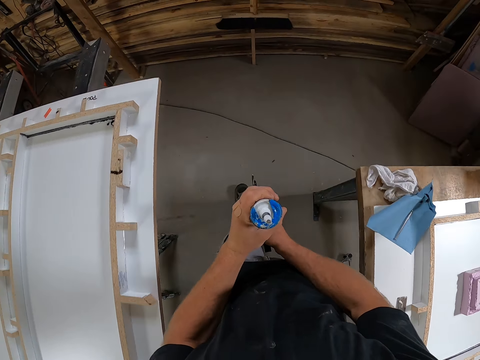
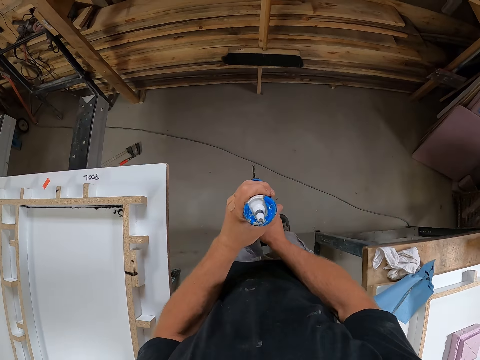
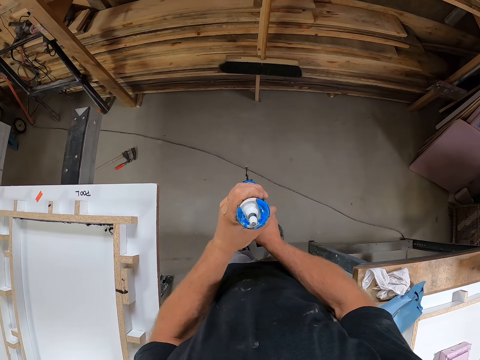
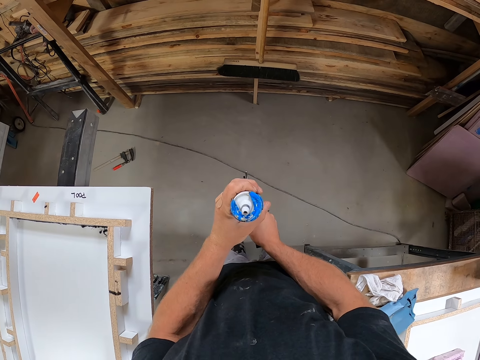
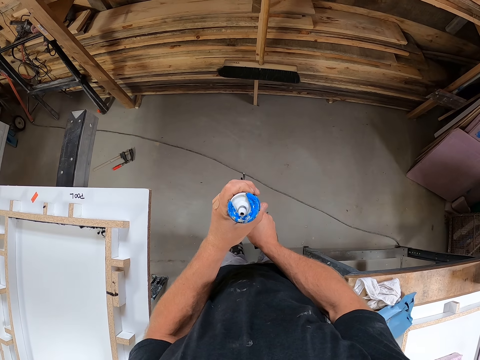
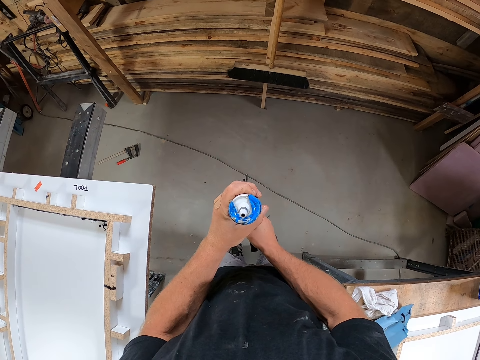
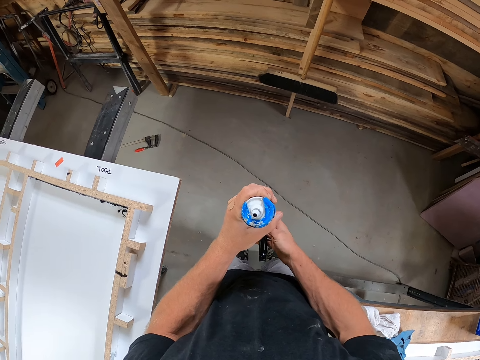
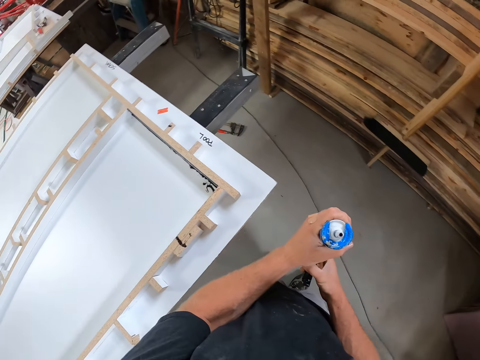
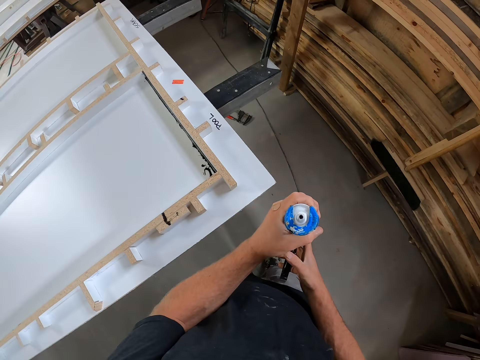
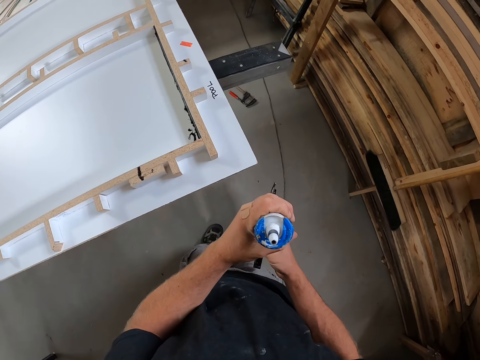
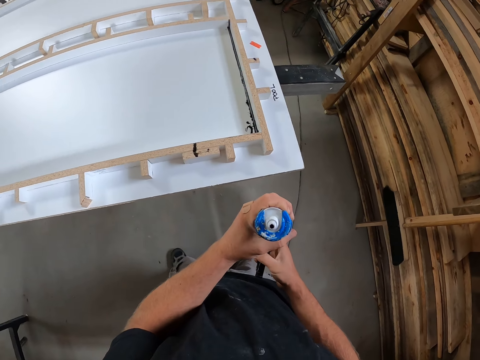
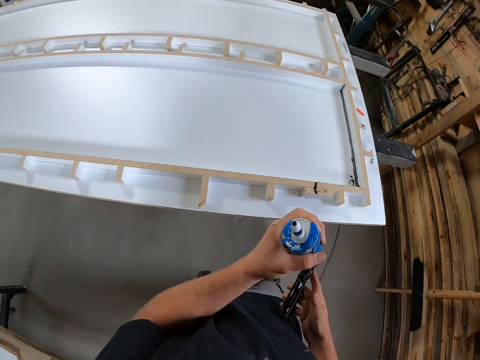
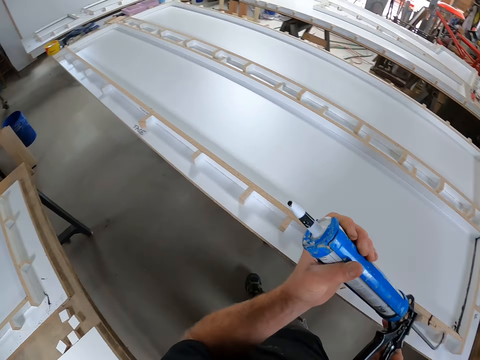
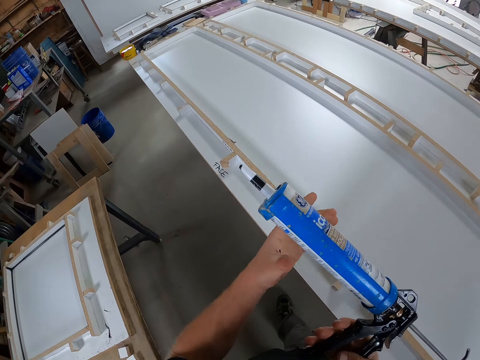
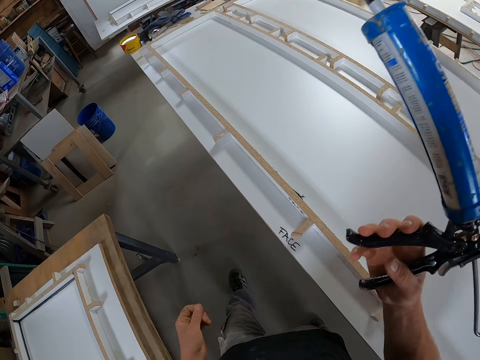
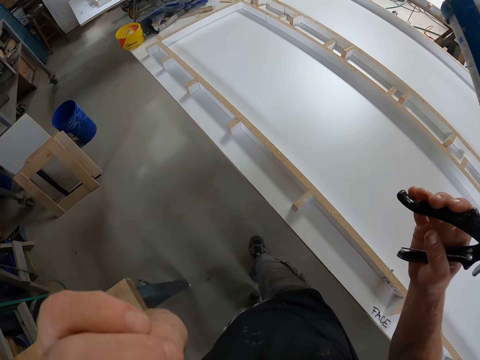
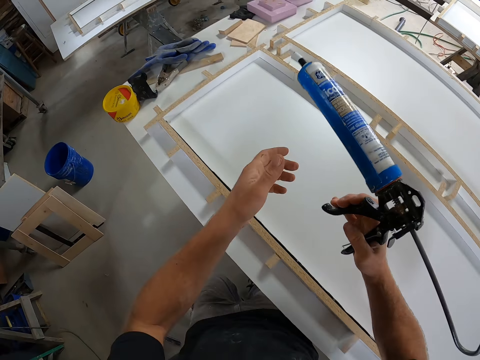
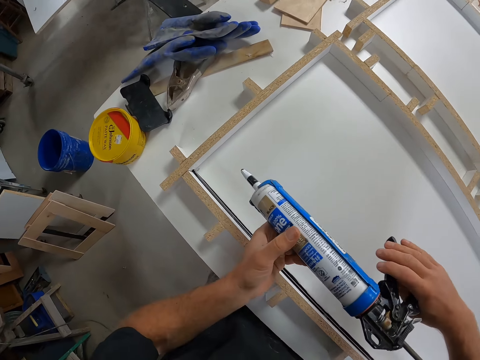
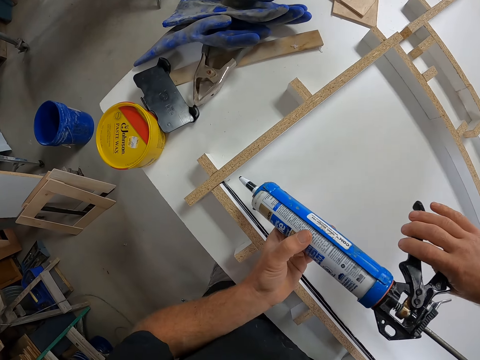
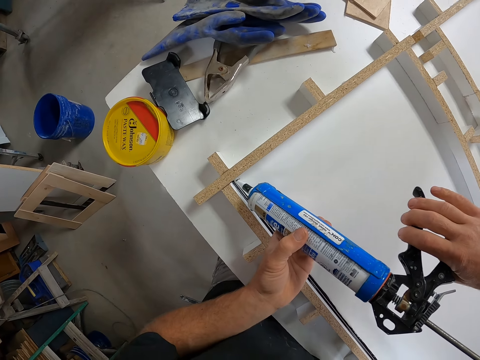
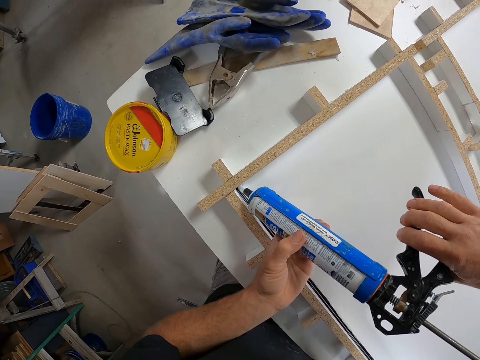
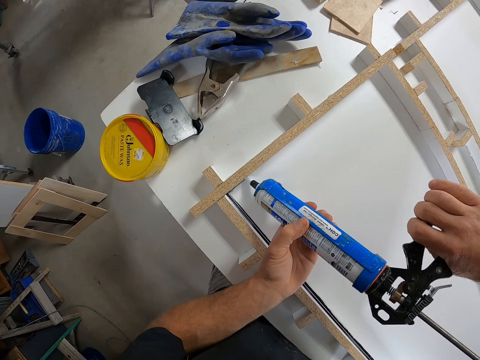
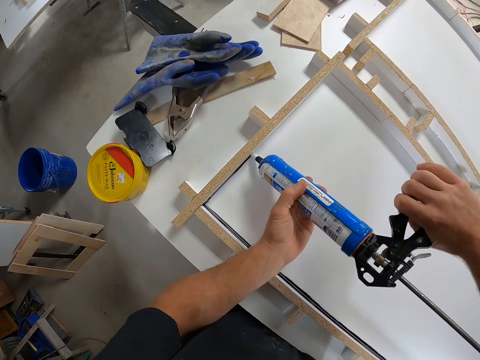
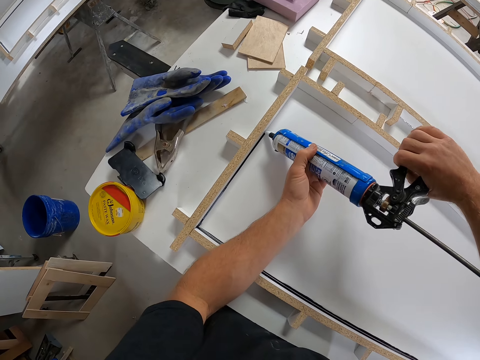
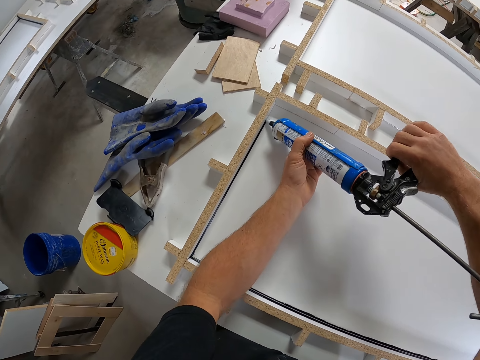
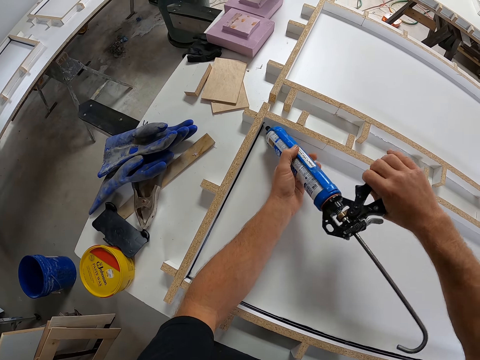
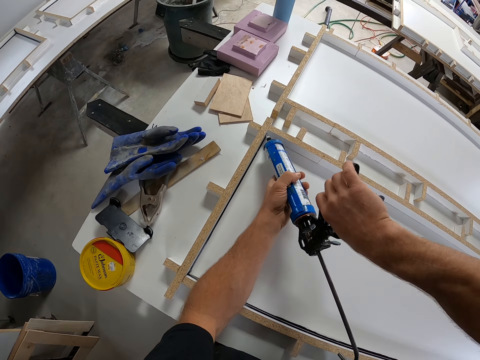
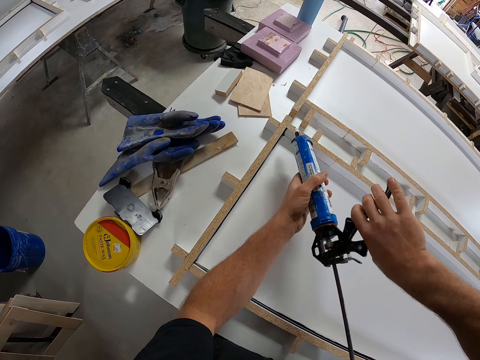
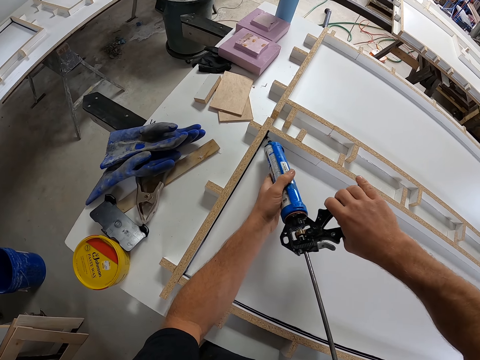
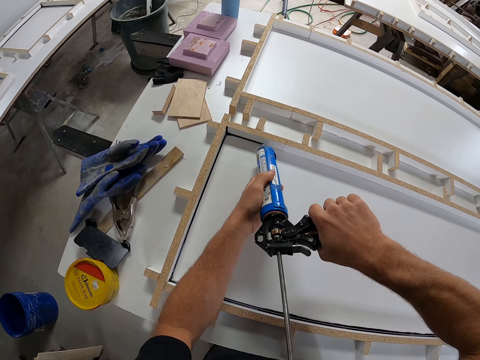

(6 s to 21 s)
The camera wearer stares at the gun. He moves his hands forwards. He walks forwards. He lets go of the gun. He lowers his hand. He raises his other hand. He raises his other hand towards his face. He lowers his hand. He moves his other hand towards the gun. He holds the gun with both his hands. He moves his hands forwards. He applies adhesive on the edges of the wooden structure.

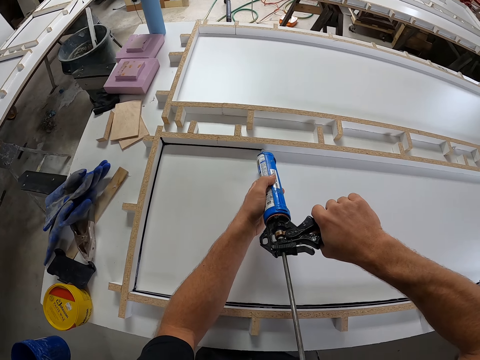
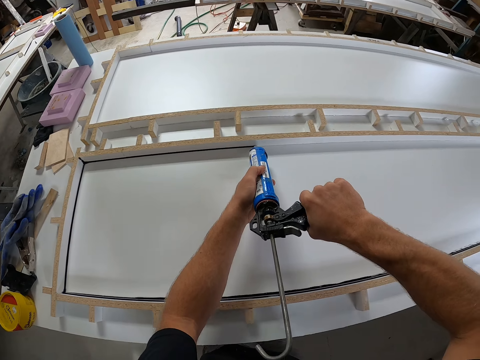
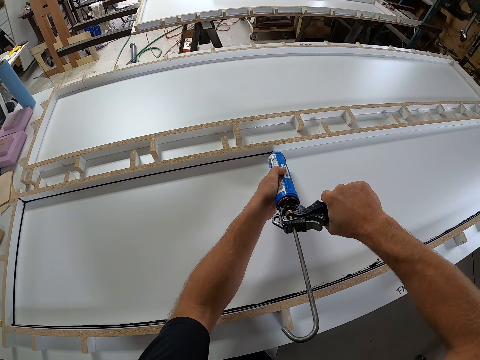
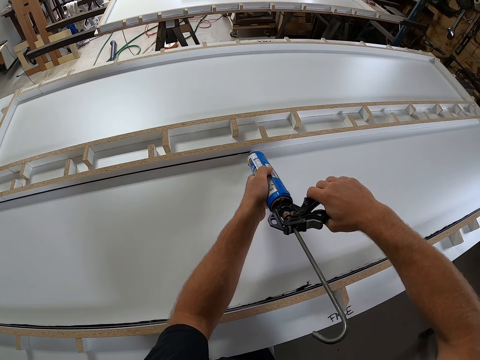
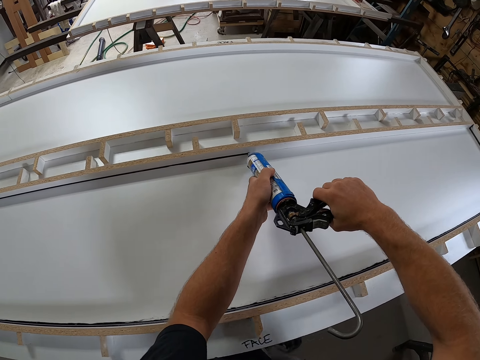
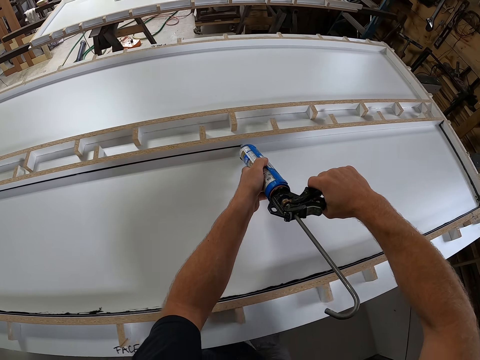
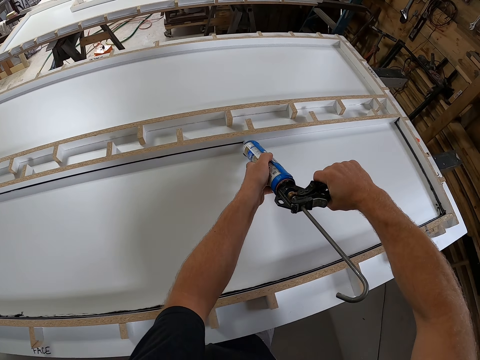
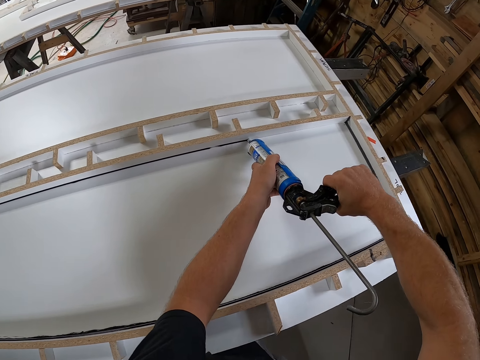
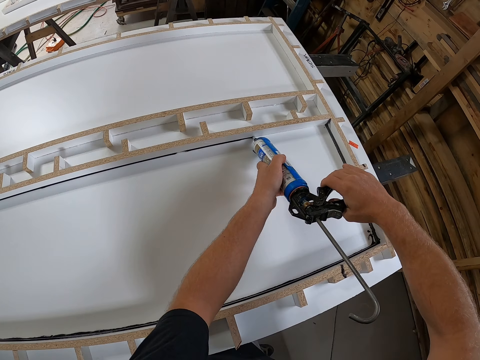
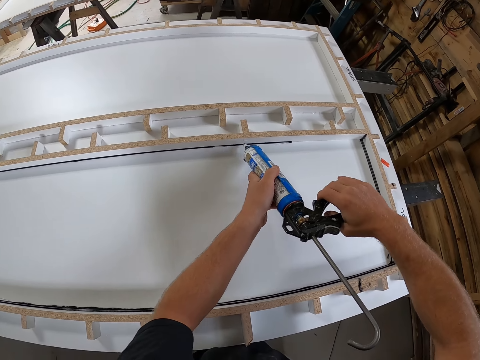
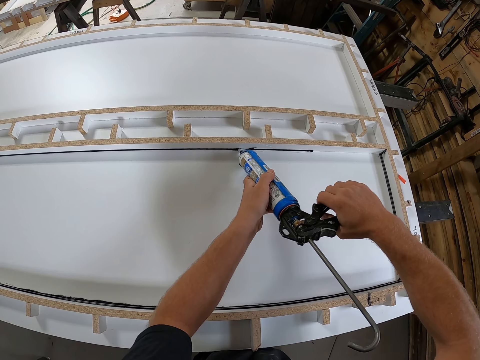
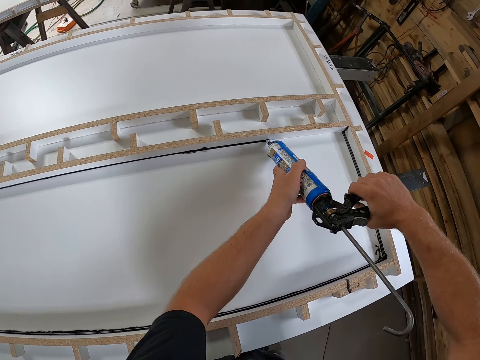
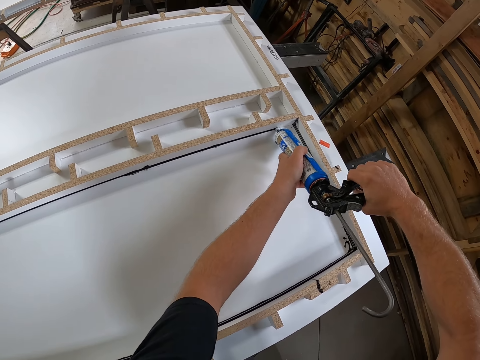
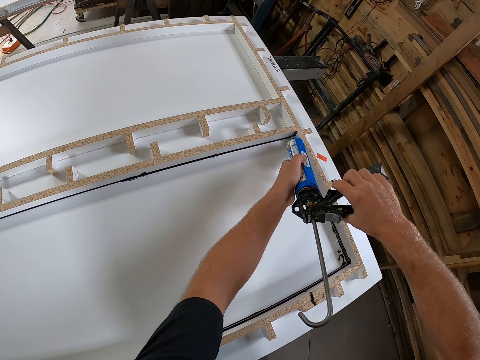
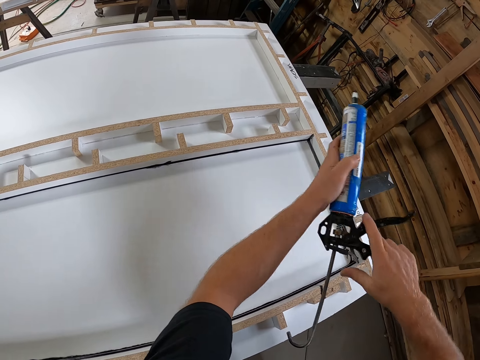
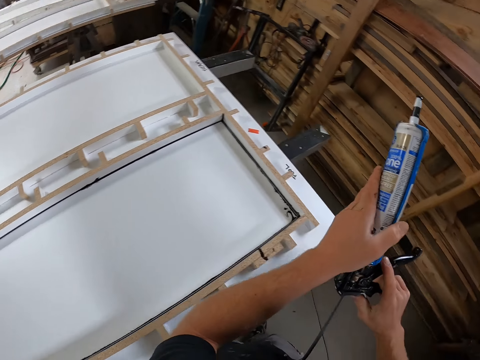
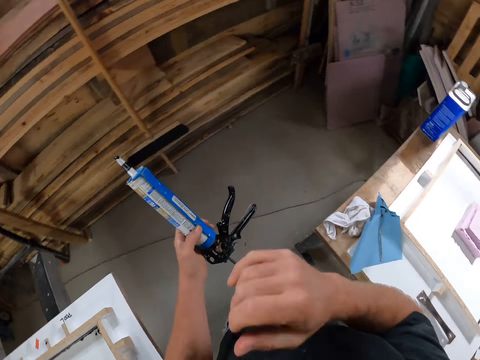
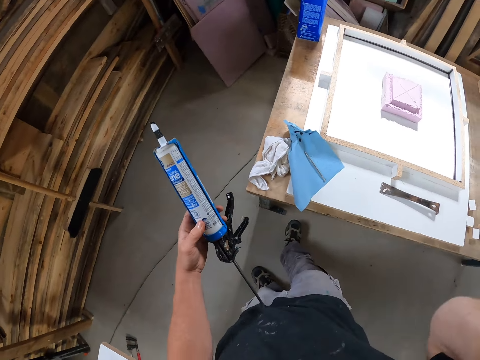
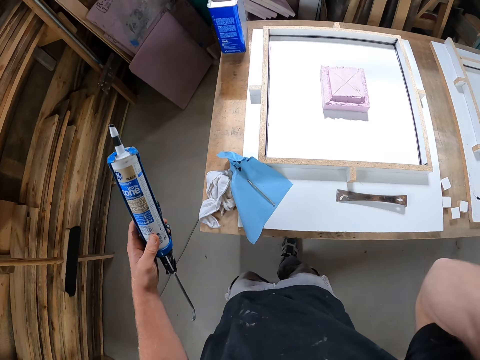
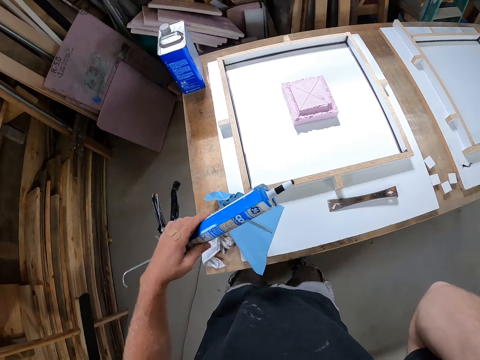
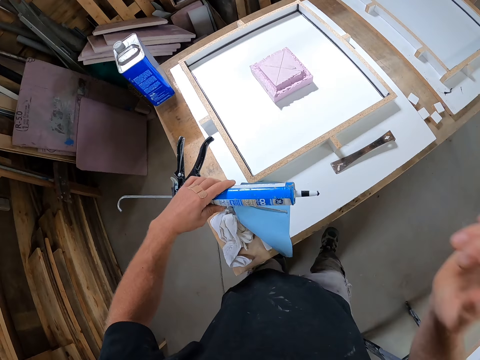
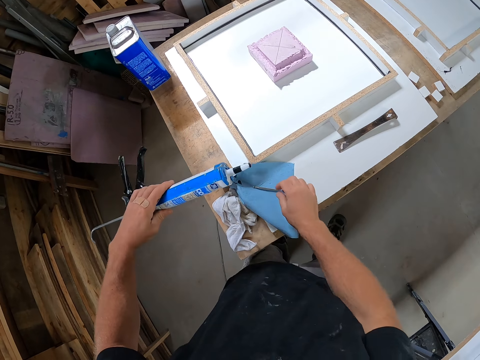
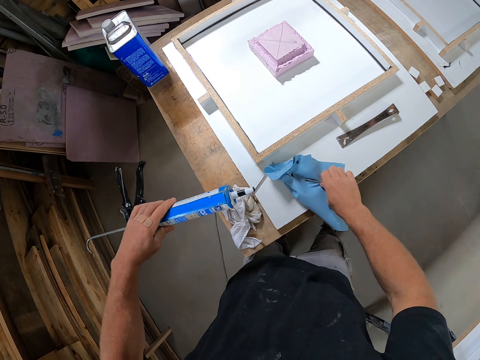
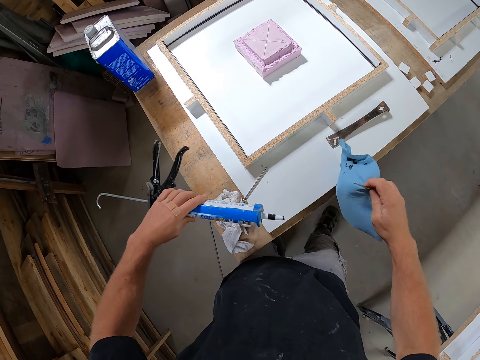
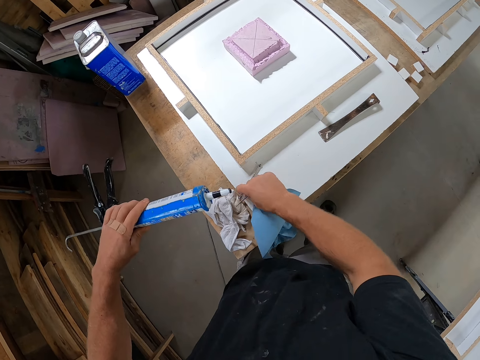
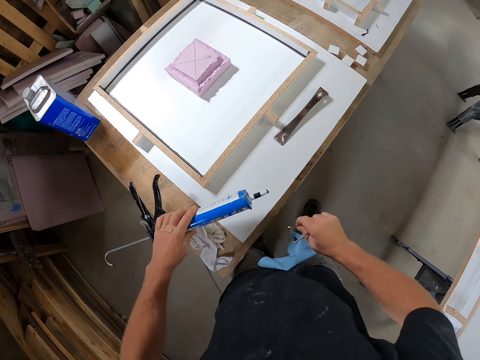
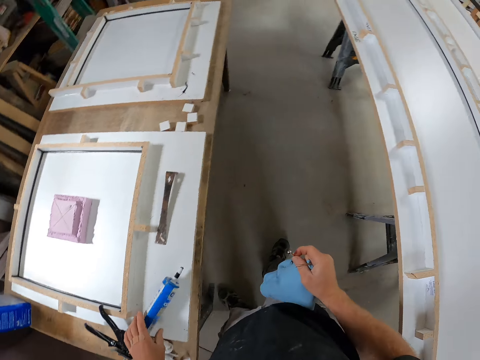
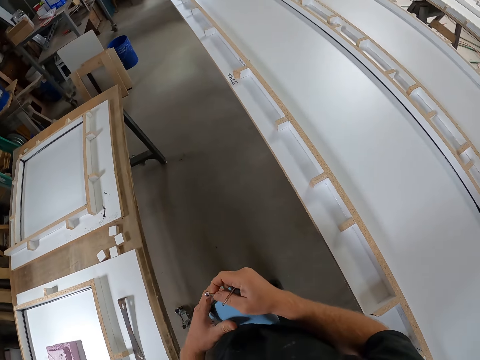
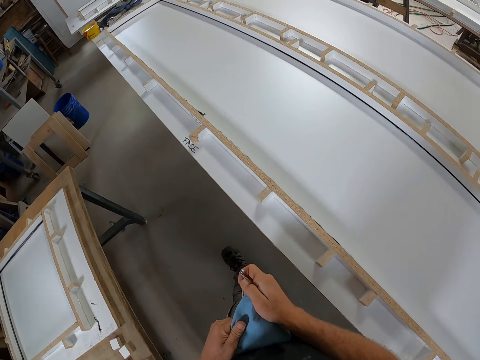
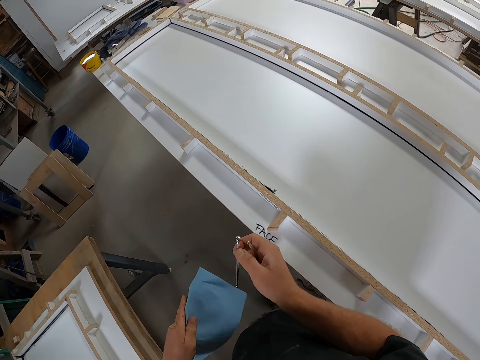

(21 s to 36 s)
The camera wearer moves his hands towards him. He moves his hand towards his face. He stares at the table. He moves his hand forwards. He lowers his other hand. He holds the piece of tissue or paper towel with his hand. He pulls the tissue towards him. He picks up an iron or pin and the paper towel on a table. He moves his hand forwards. He holds the pin with his hand. He pulls the pin towards him. He picks up another iron on the table. He places the sealant gun on the wooden structure. He walks forwards. He holds the iron and paper towel with both hands. He pulls on the tissue with his other hand.
